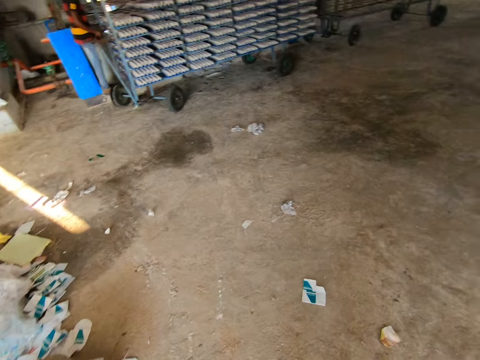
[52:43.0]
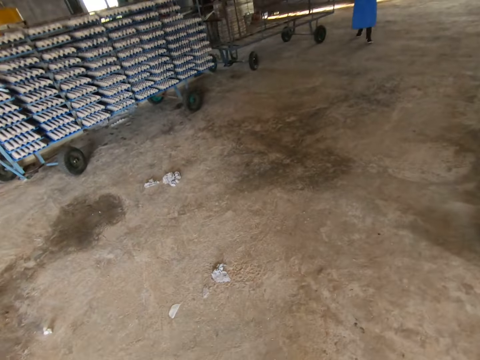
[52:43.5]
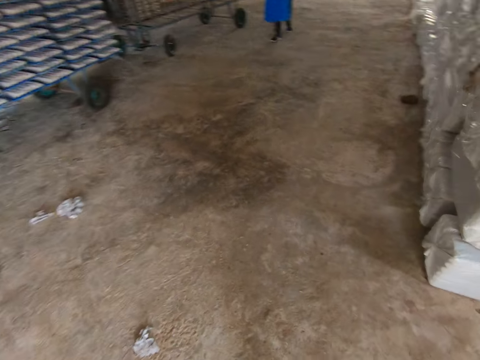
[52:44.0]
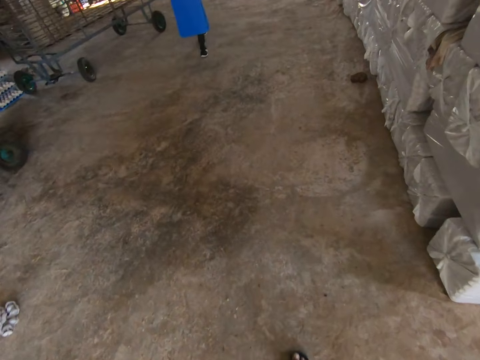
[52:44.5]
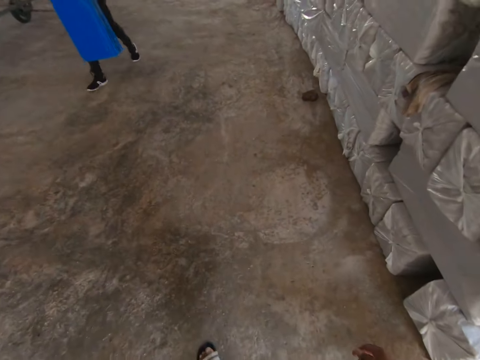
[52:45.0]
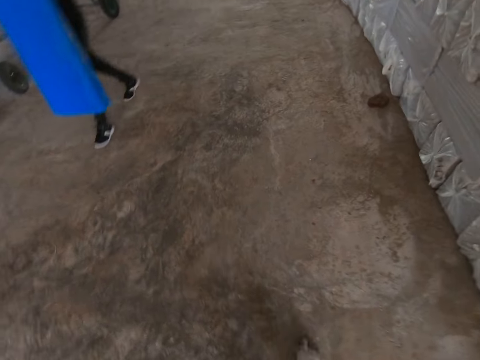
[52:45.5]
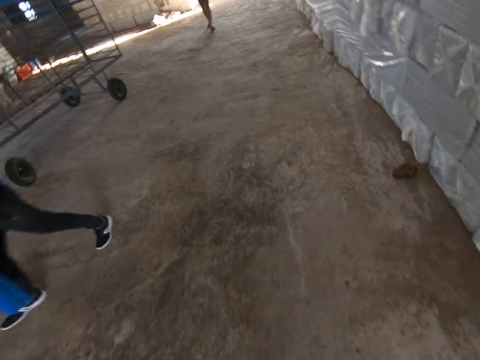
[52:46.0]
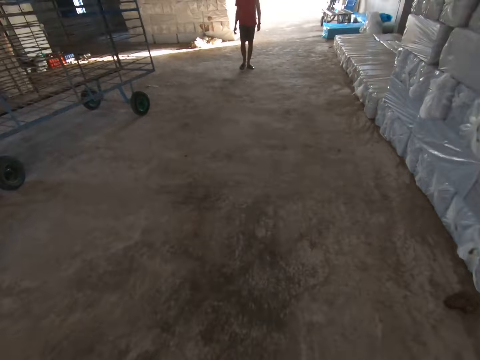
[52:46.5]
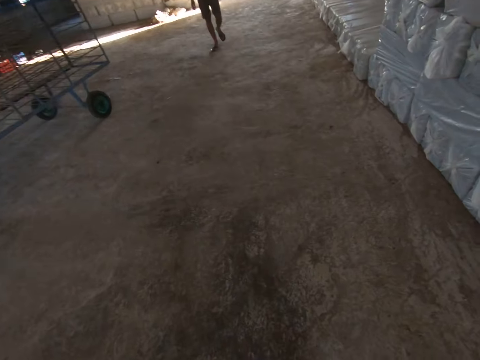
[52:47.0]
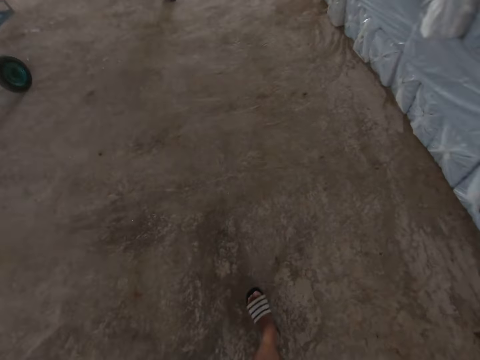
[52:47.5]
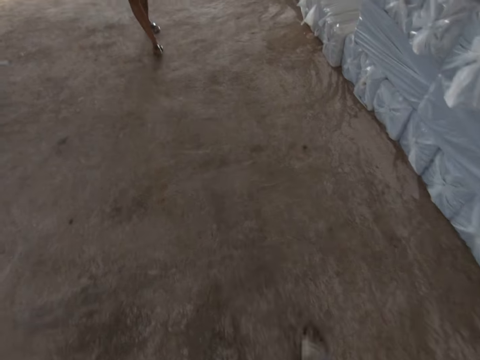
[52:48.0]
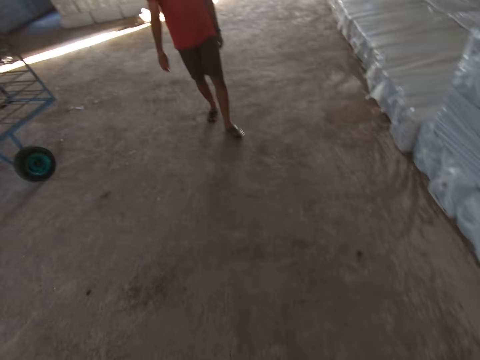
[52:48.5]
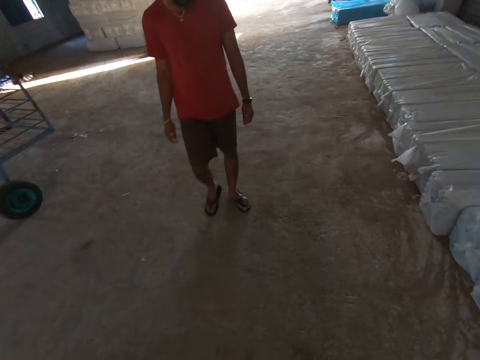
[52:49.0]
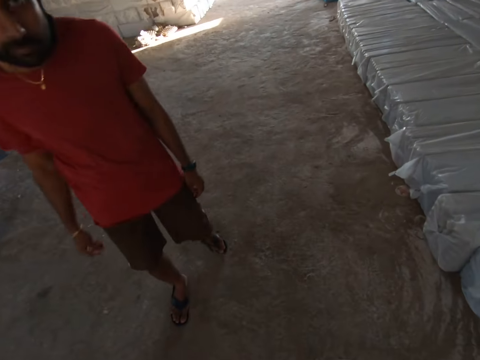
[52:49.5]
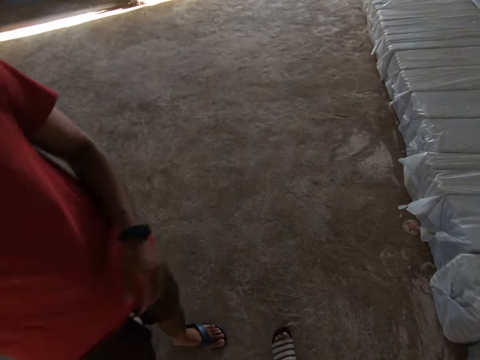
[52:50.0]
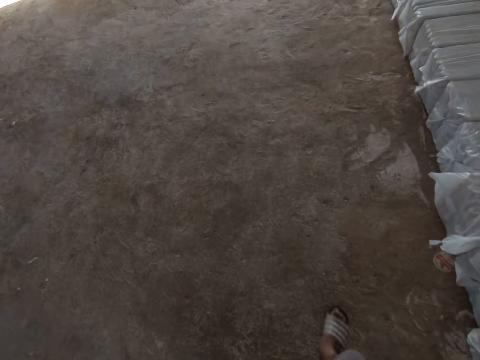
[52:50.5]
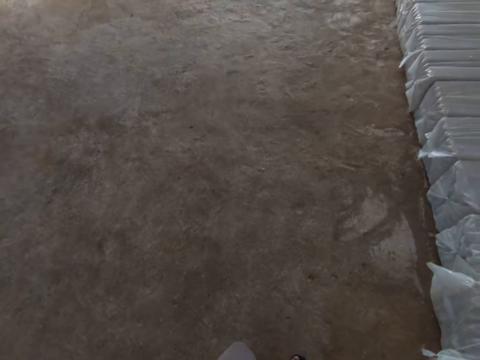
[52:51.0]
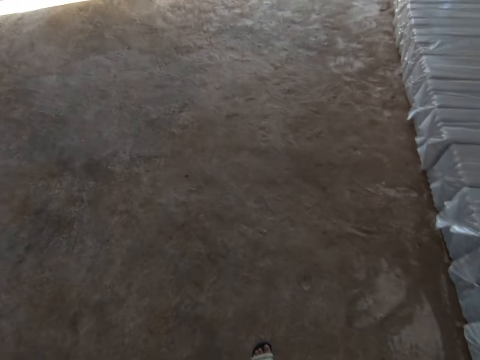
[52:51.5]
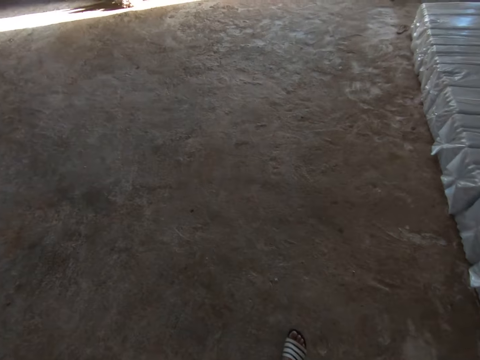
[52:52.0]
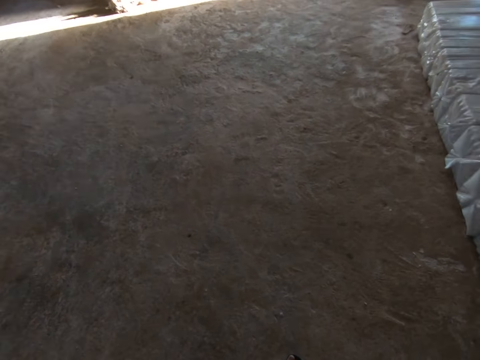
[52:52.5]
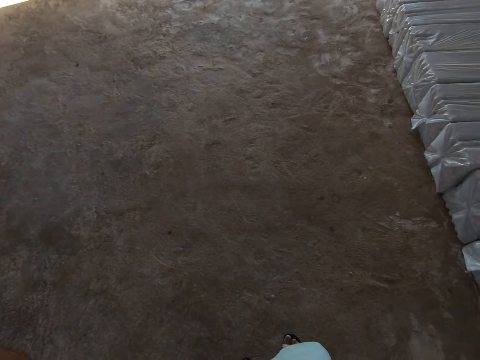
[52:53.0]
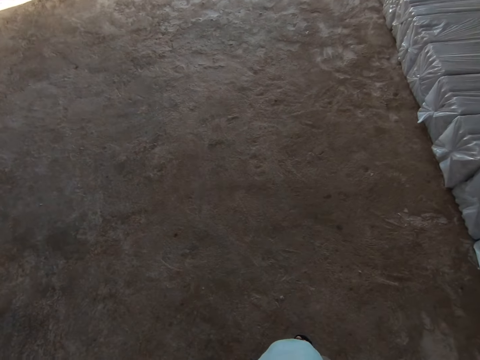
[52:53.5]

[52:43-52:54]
The man walks past the camera wearer. Another man walks towards the camera wearer.

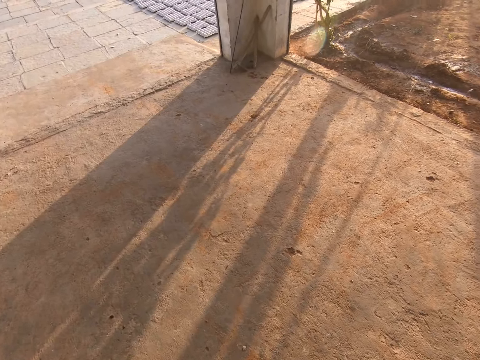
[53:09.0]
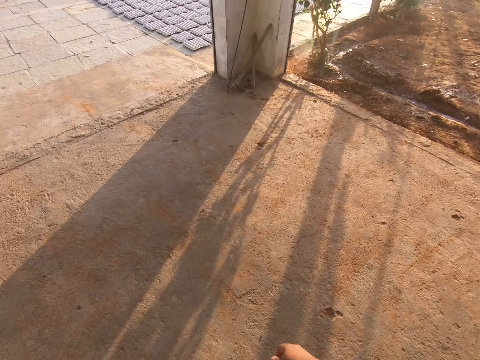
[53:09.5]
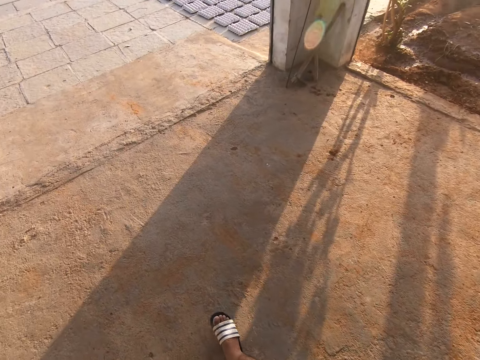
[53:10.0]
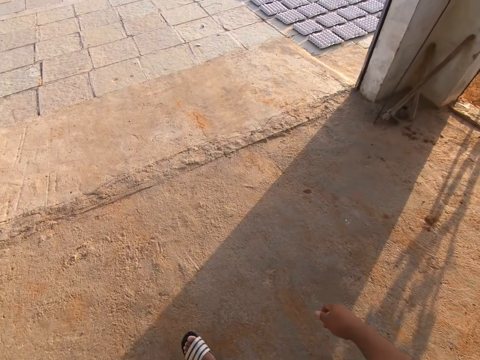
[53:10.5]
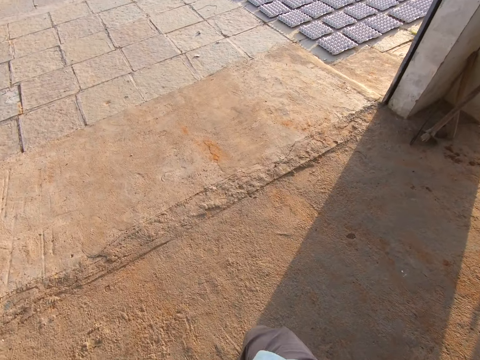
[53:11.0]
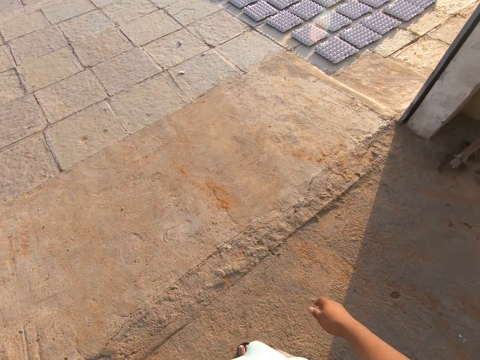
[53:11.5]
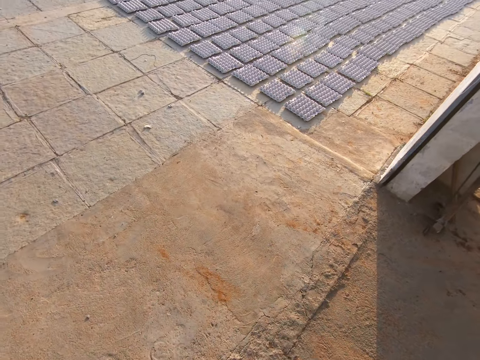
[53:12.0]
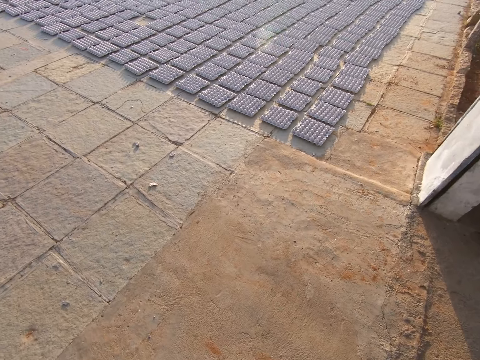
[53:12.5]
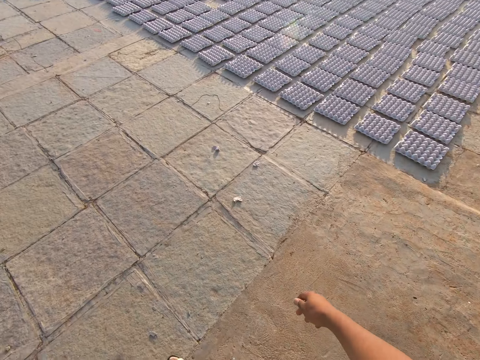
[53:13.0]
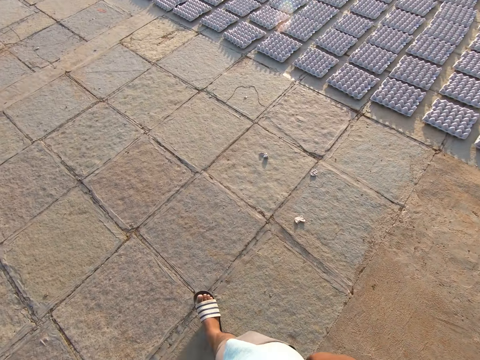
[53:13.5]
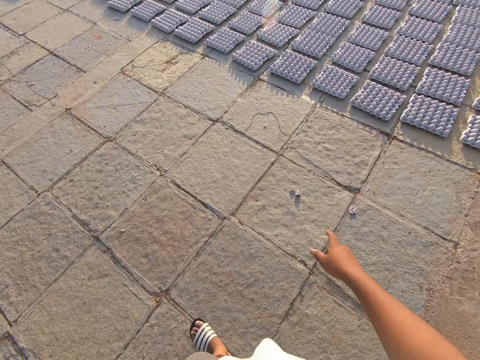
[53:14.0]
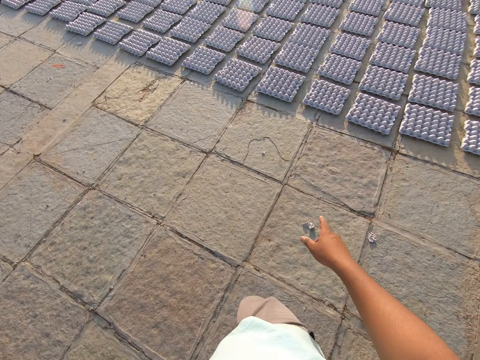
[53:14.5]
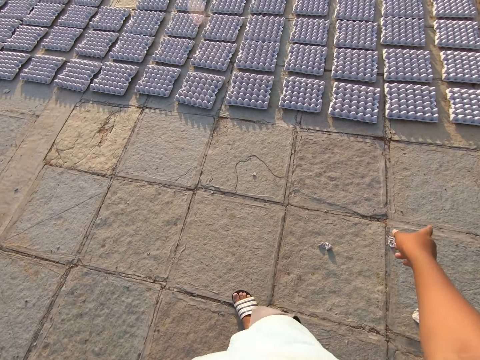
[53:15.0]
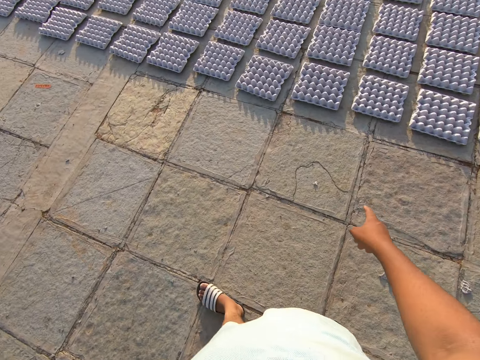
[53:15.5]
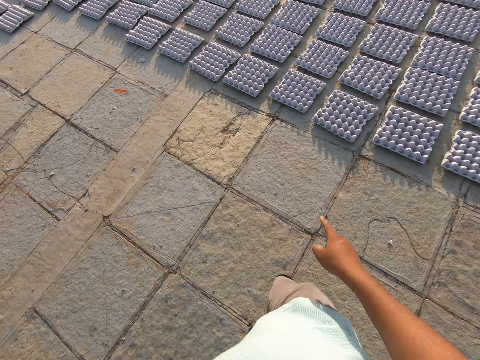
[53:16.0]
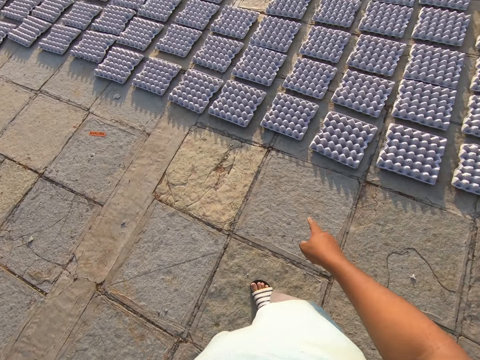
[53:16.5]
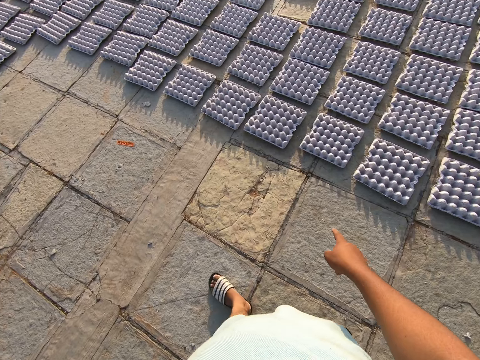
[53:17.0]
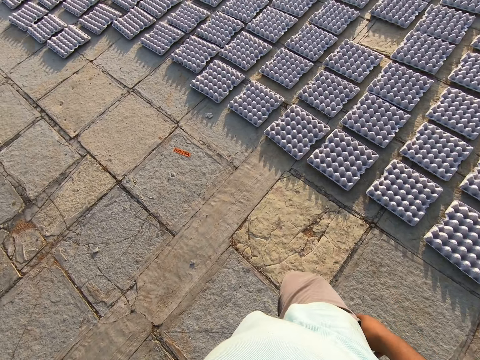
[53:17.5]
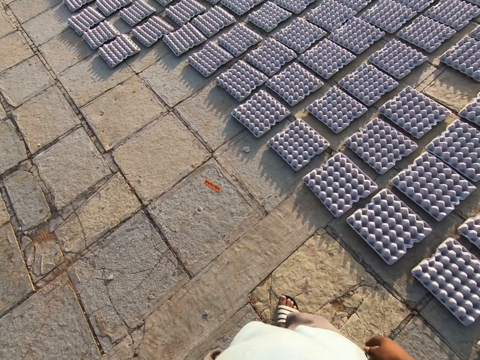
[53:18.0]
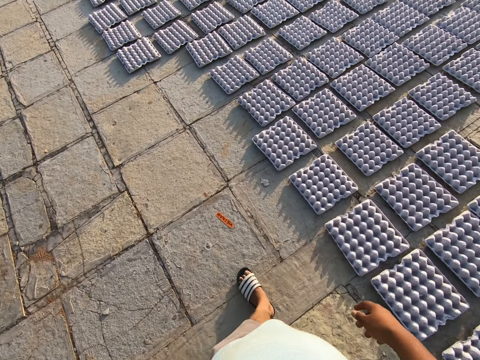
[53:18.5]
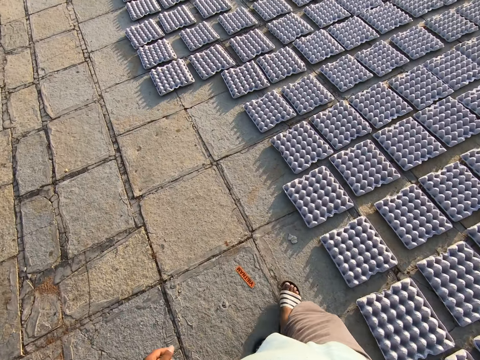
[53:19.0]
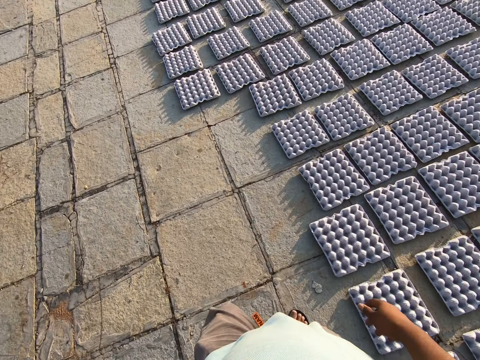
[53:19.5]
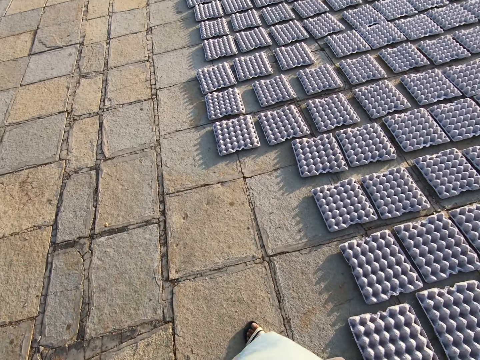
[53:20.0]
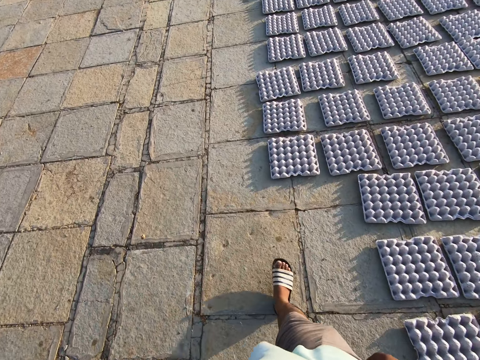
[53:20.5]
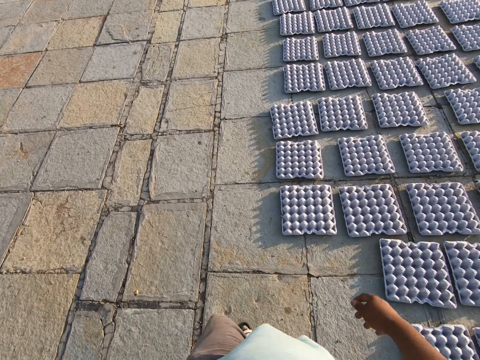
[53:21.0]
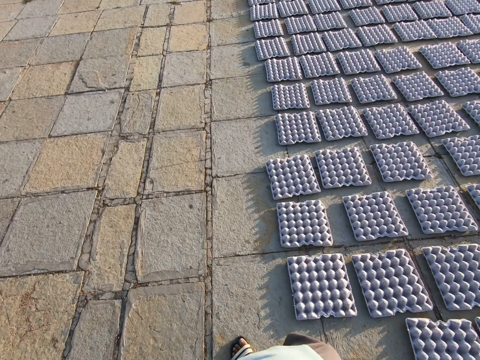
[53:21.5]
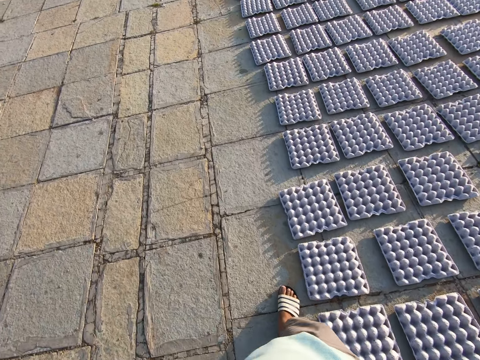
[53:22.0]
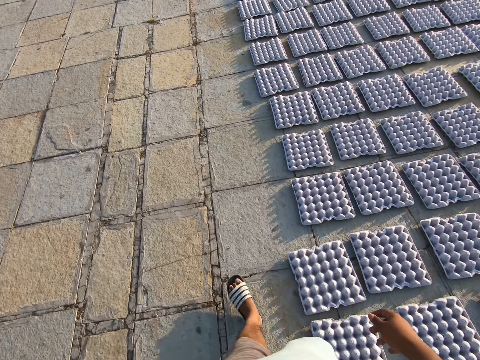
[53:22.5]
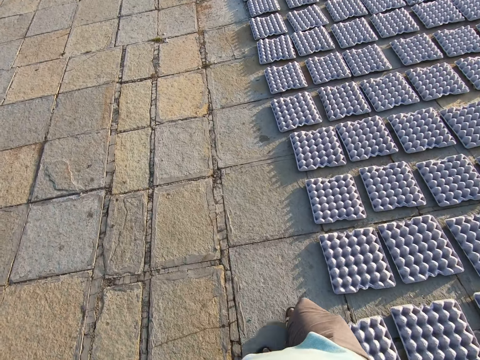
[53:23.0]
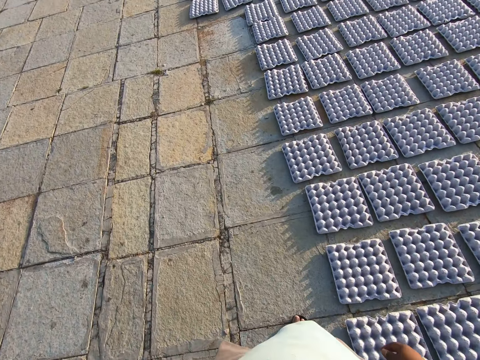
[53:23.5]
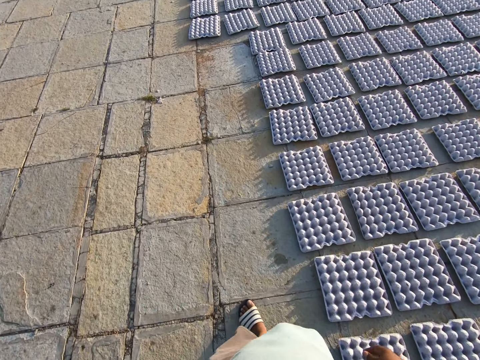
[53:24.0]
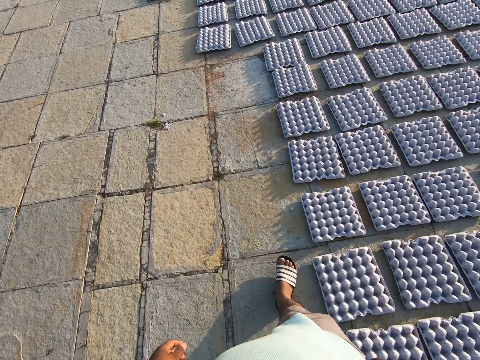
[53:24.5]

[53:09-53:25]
The camera wearer walks out of a factory. He points to some egg crates on the floor on the right with his right hand. He walks around.
